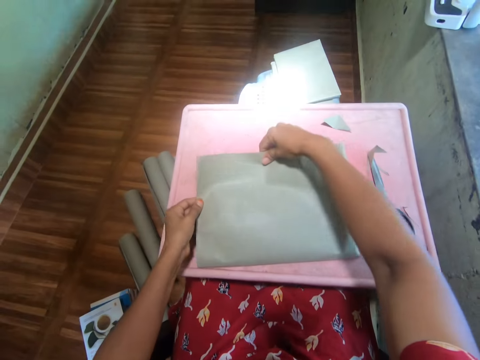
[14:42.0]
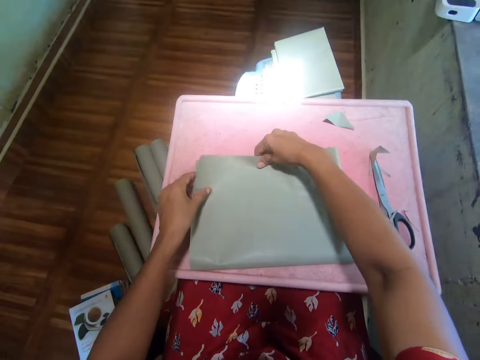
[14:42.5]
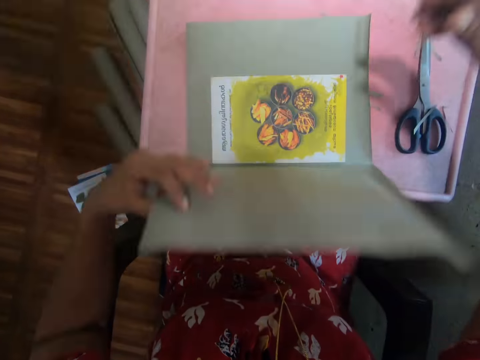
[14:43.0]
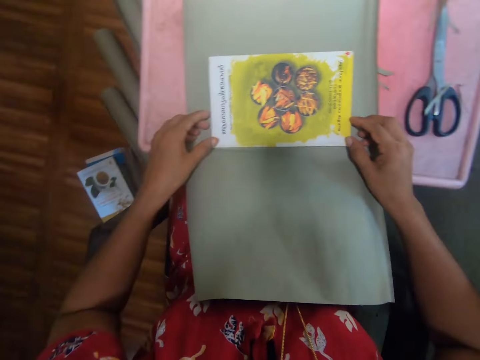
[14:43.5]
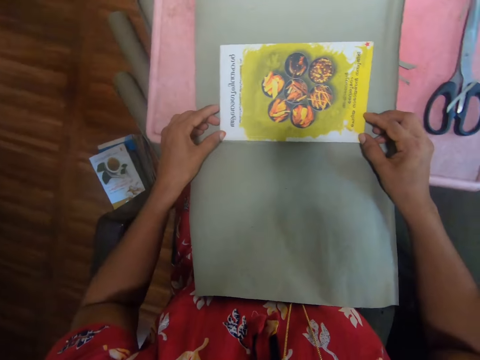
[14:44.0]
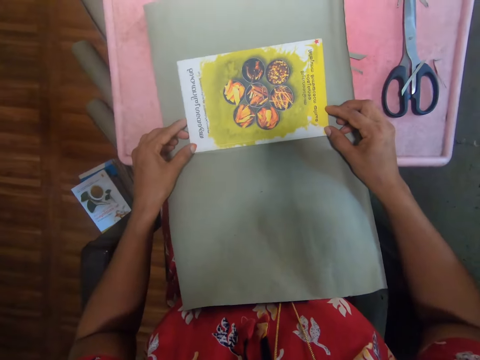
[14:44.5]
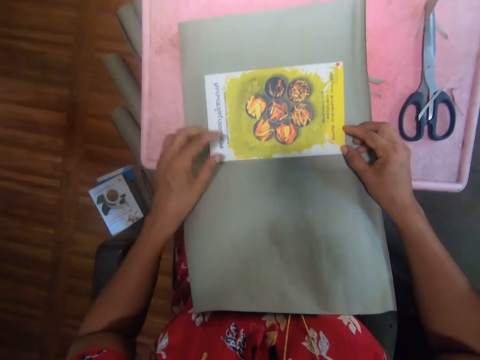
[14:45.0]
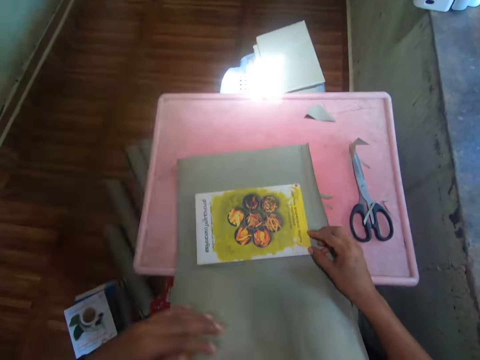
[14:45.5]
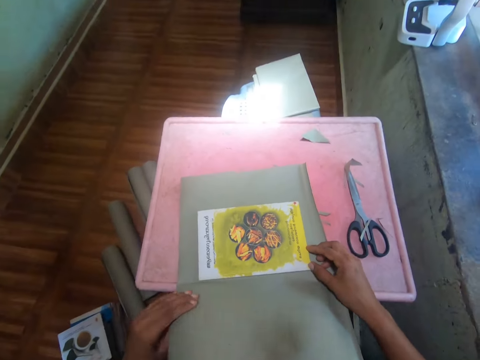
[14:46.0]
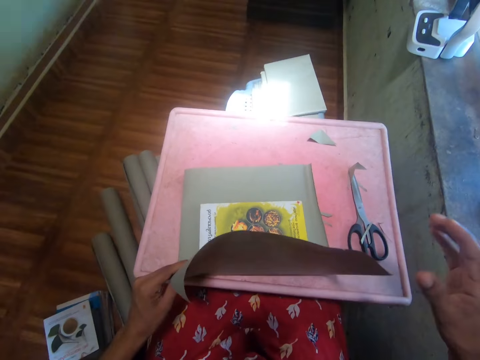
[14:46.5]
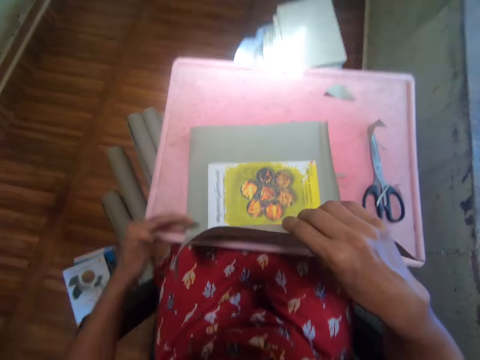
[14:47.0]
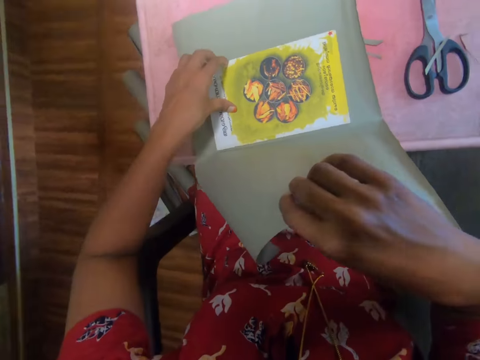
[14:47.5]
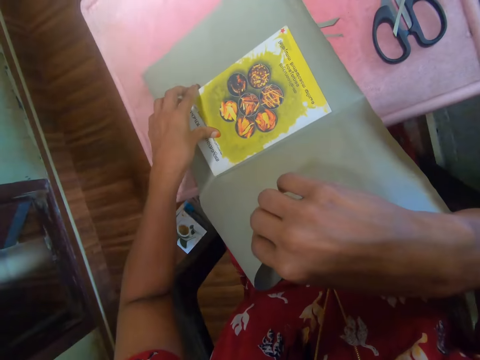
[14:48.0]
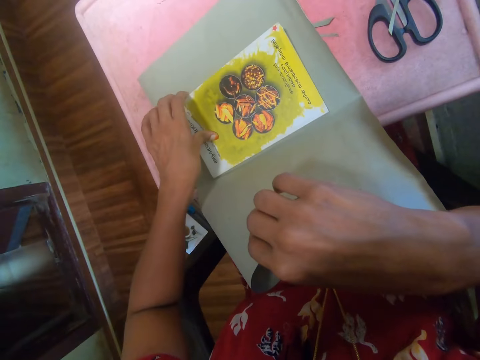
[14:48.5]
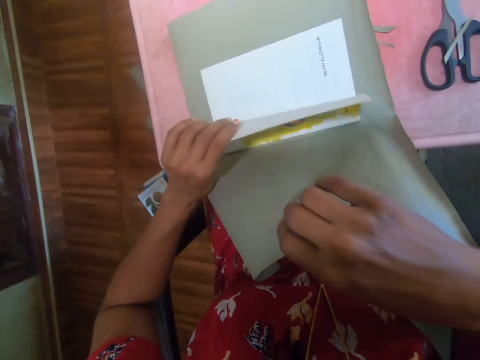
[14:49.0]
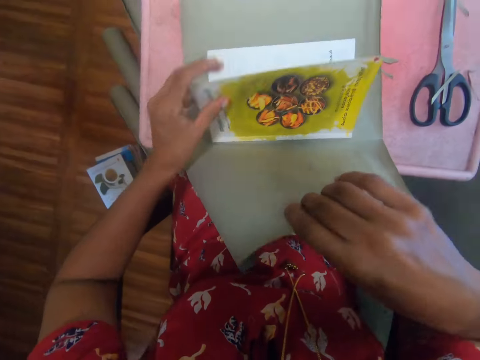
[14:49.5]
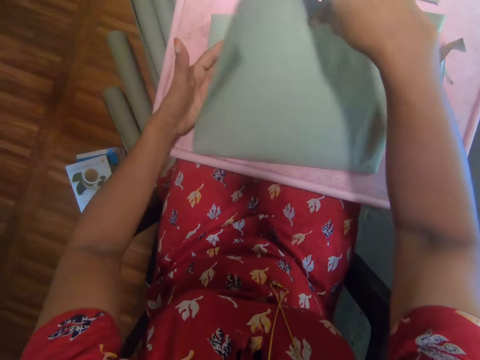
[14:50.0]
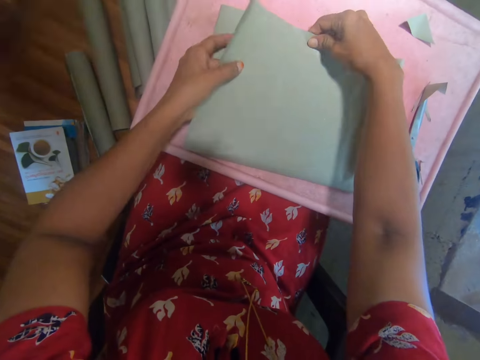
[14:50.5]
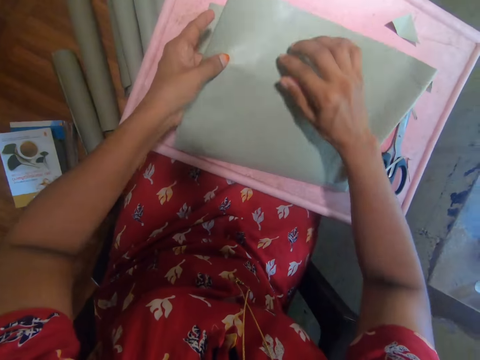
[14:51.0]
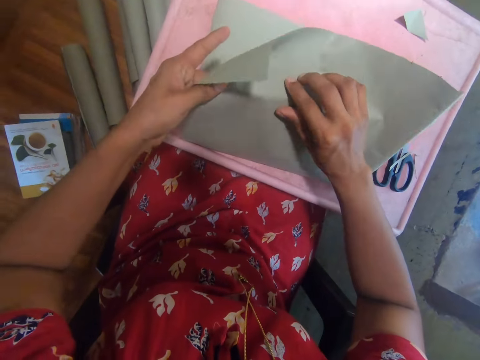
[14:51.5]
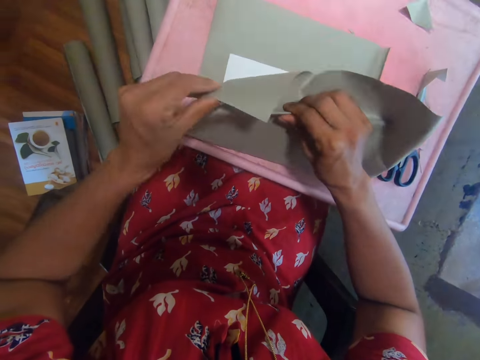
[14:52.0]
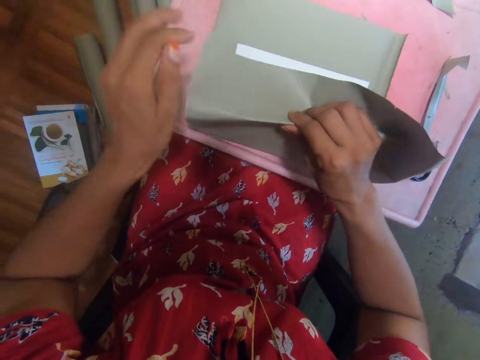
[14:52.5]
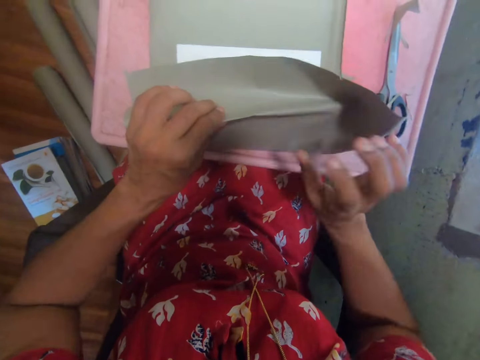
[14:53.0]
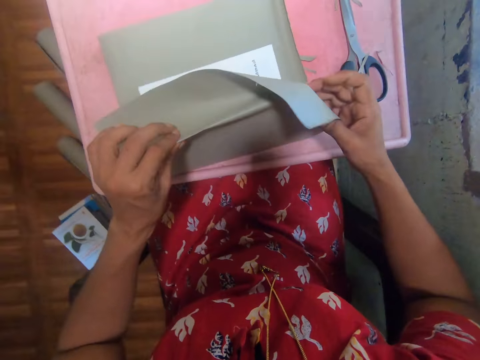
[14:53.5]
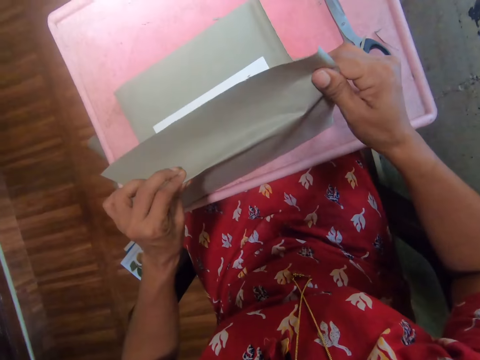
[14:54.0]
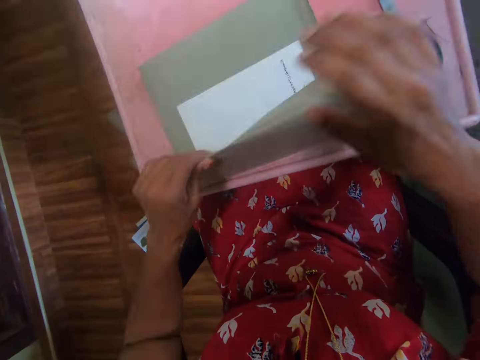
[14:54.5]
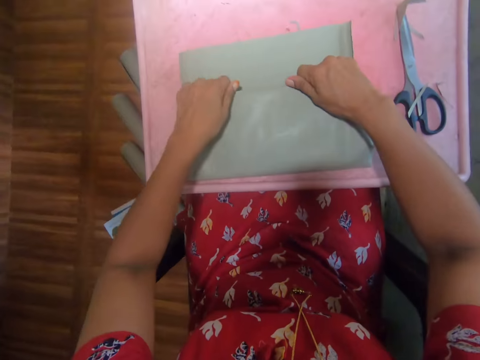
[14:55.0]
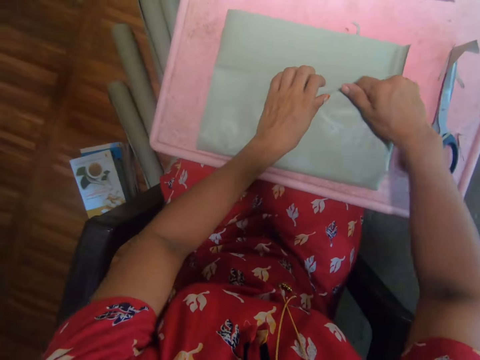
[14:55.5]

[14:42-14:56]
The camera wearer puts down the manila paper. They open the paper. They look at the book. They hold the book. They cover the book using the manila paper. They fold the manila paper.

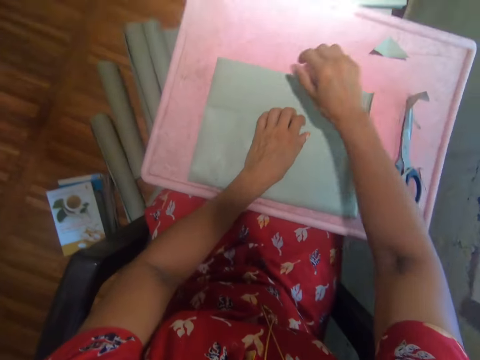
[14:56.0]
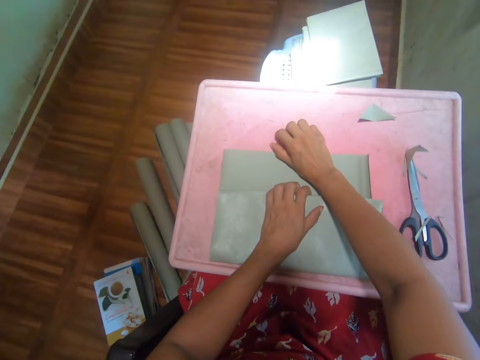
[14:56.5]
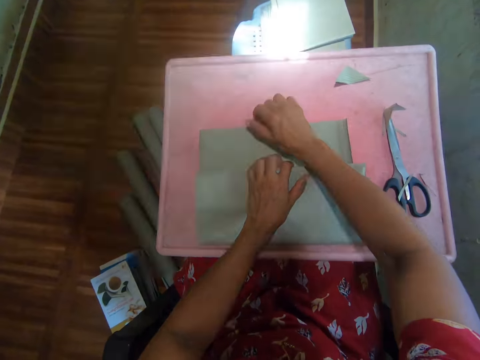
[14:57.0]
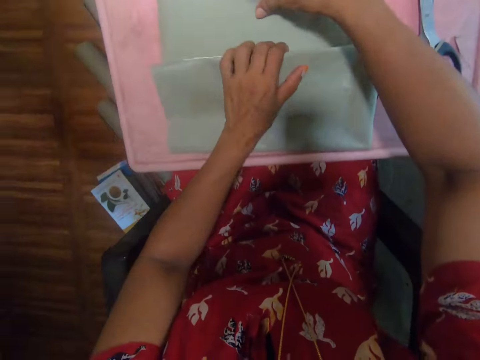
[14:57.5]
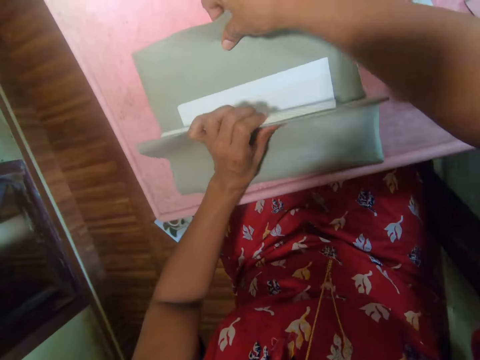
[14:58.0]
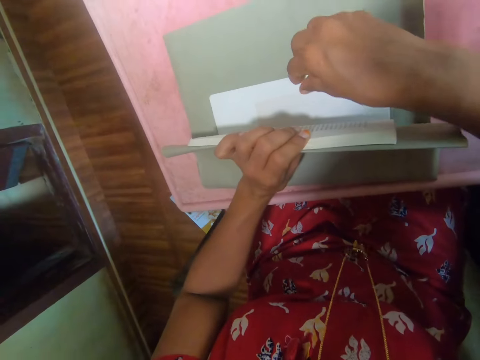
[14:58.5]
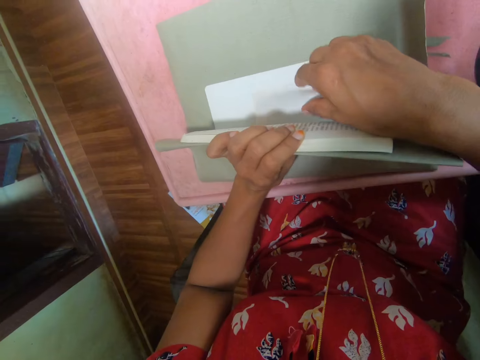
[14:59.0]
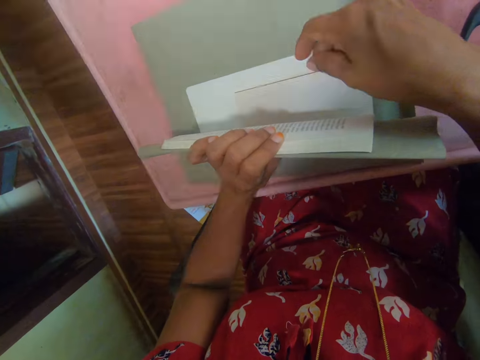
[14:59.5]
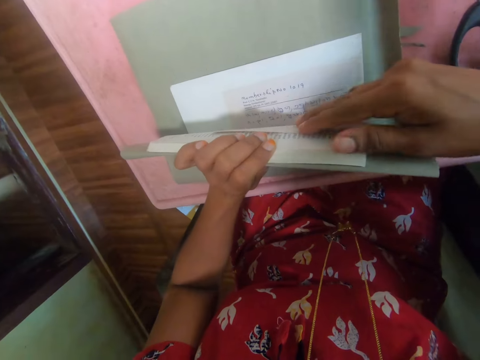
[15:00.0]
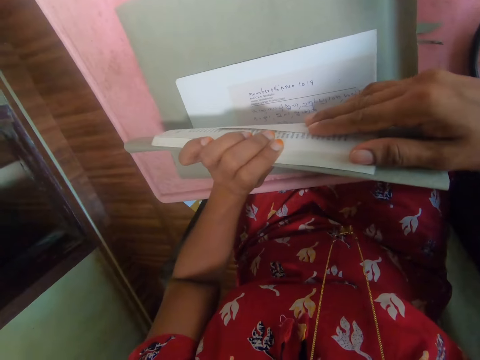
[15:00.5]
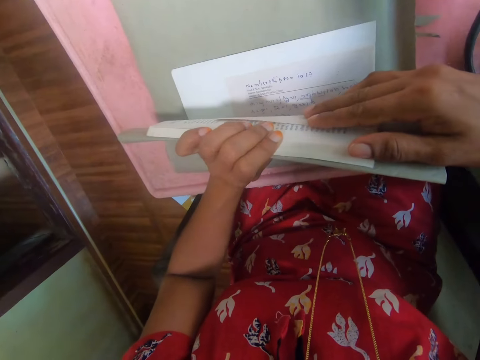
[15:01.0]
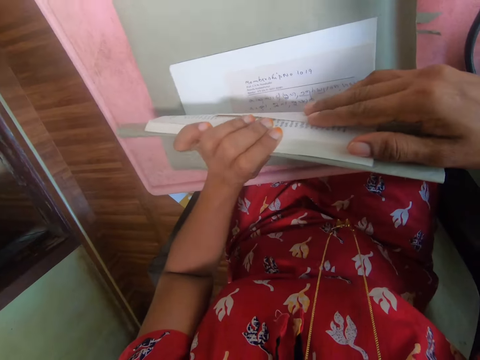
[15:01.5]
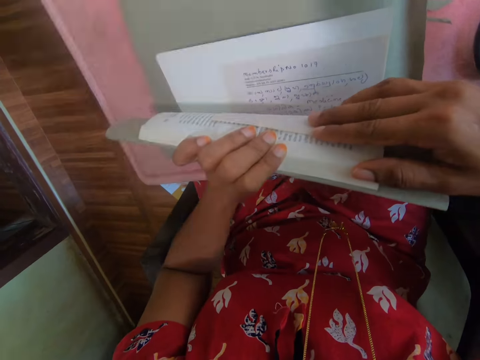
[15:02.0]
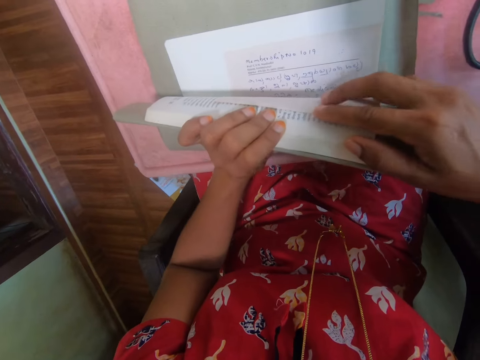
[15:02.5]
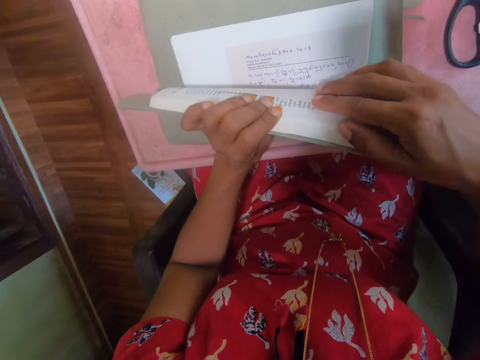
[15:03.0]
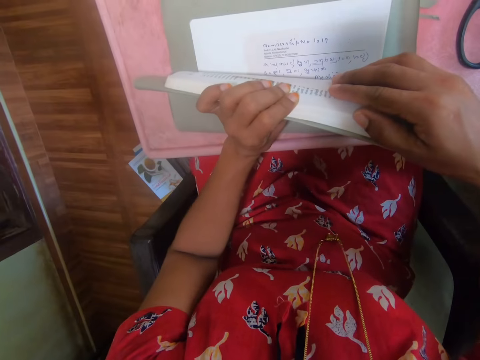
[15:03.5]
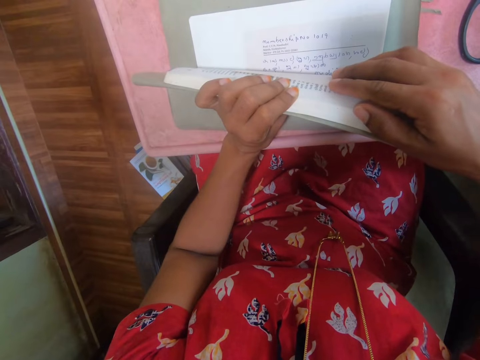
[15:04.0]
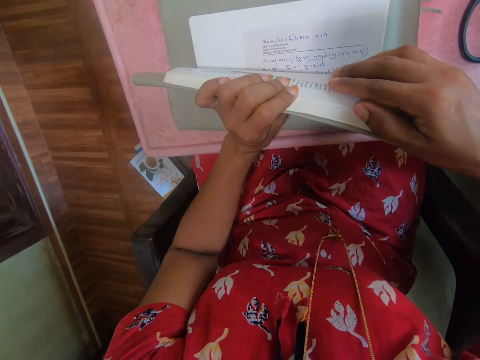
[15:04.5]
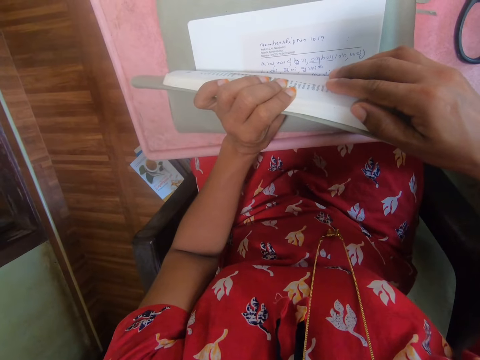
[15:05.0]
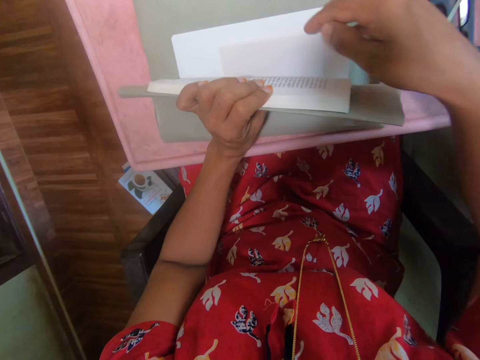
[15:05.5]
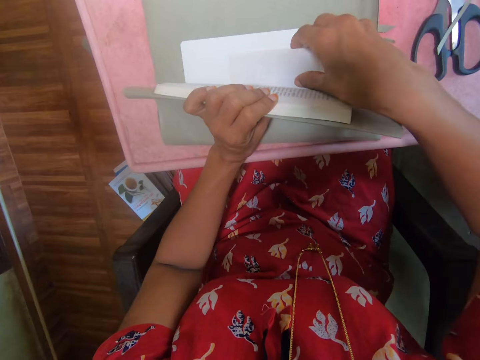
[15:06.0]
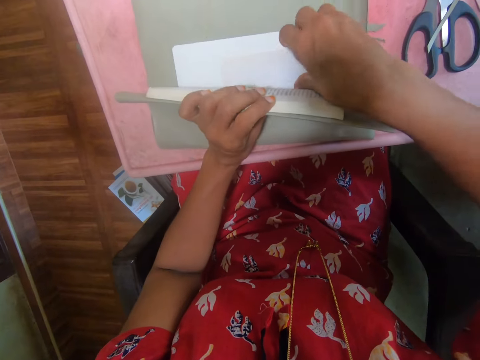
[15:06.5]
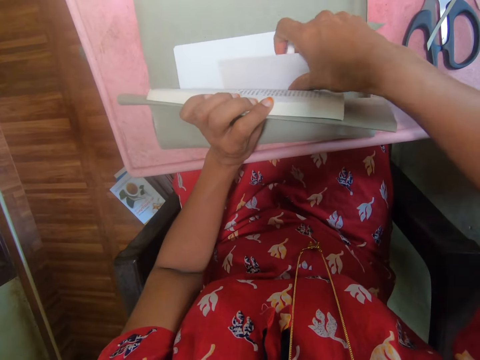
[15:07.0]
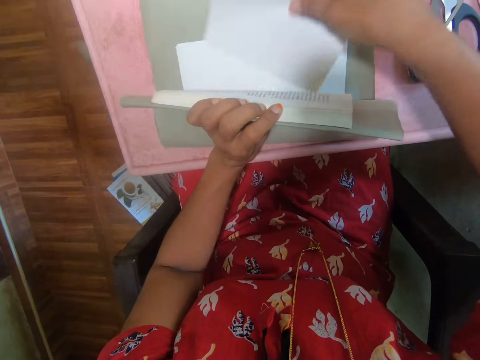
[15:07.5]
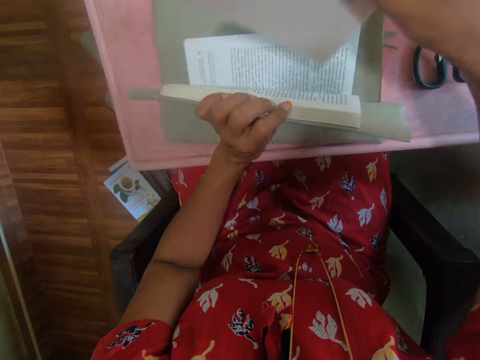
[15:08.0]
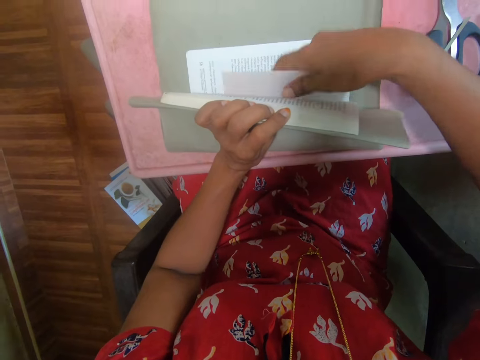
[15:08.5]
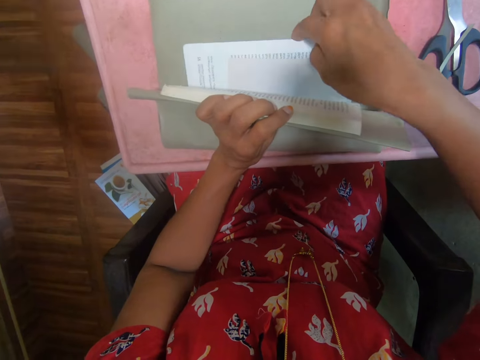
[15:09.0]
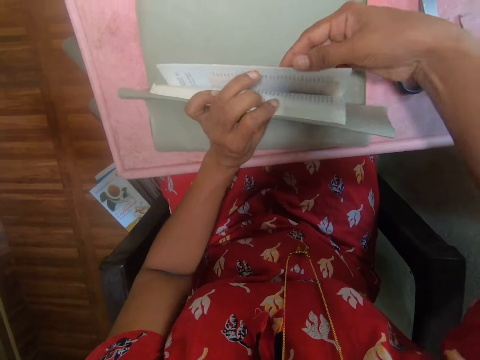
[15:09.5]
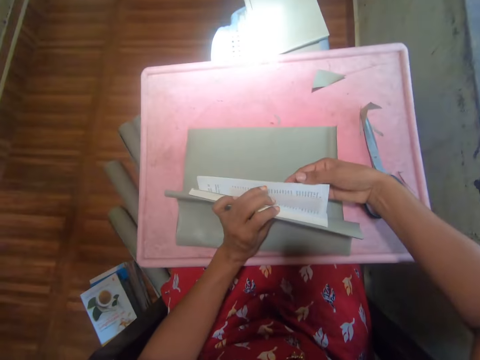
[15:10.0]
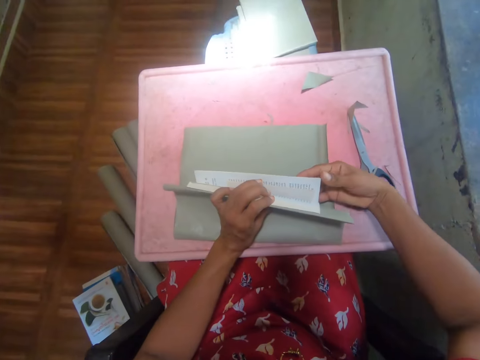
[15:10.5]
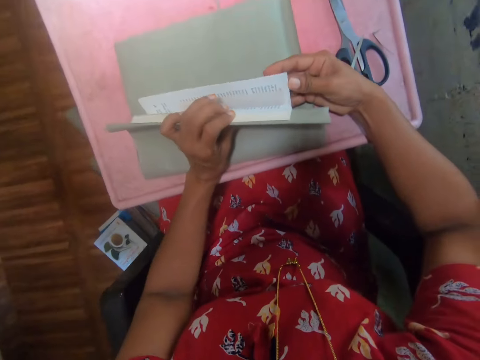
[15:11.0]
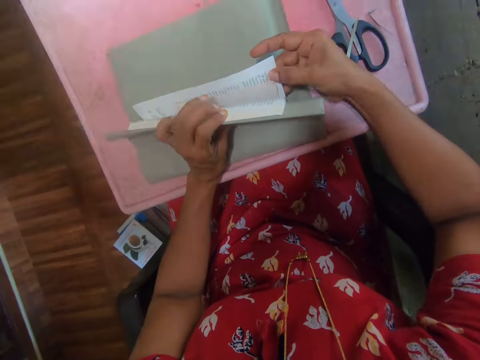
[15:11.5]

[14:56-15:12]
The camera wearer holds the book. They look at the book. They pick a paper inside the book. They put the paper inside the book. They flip through the book.
